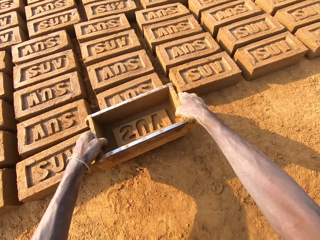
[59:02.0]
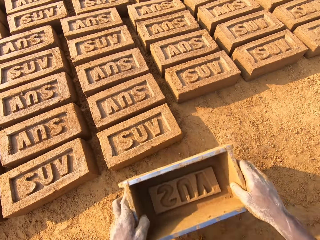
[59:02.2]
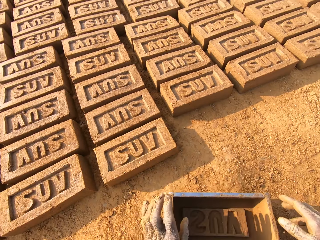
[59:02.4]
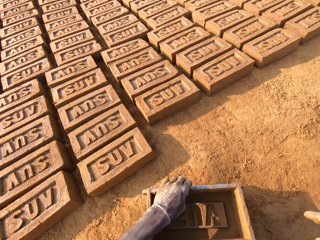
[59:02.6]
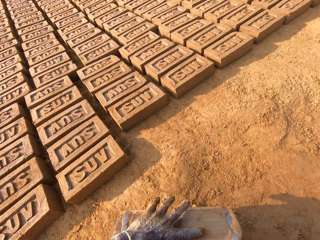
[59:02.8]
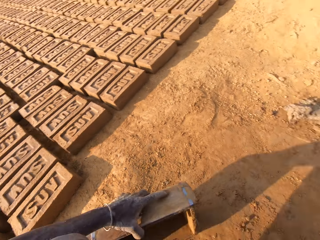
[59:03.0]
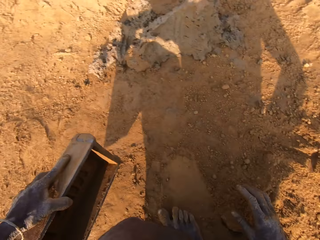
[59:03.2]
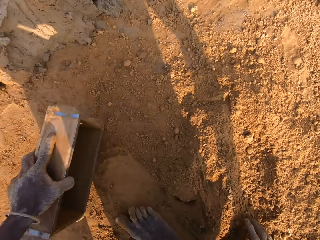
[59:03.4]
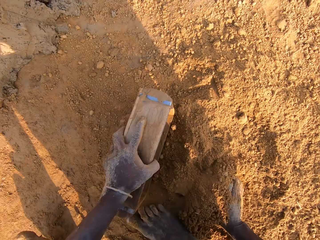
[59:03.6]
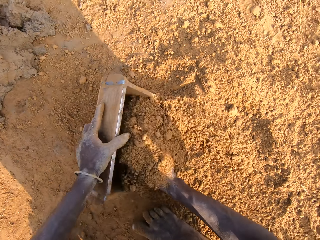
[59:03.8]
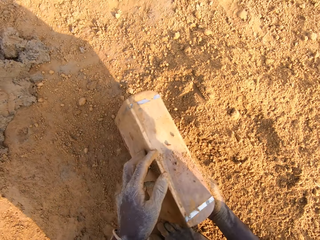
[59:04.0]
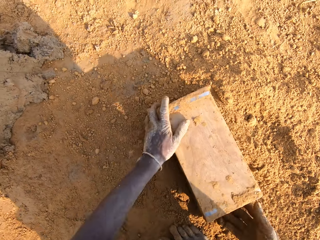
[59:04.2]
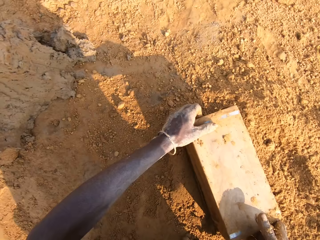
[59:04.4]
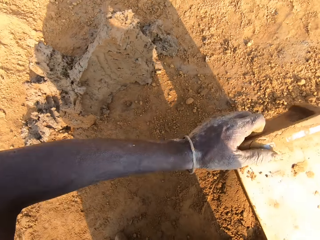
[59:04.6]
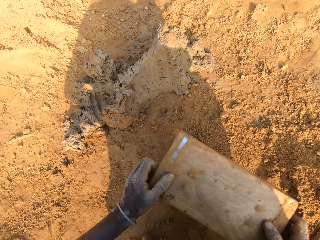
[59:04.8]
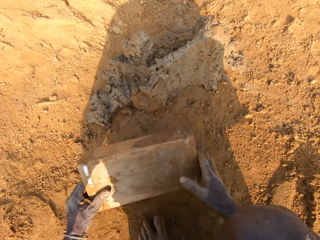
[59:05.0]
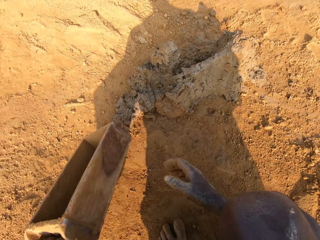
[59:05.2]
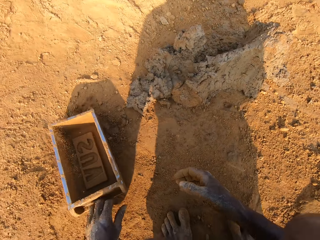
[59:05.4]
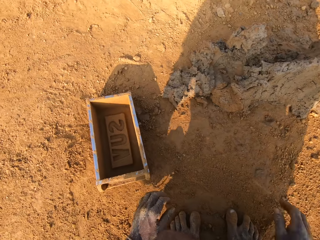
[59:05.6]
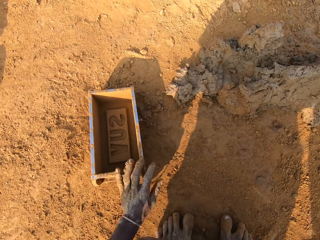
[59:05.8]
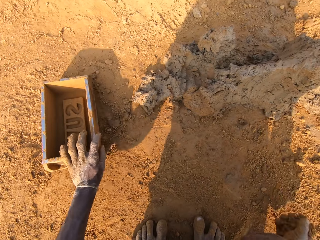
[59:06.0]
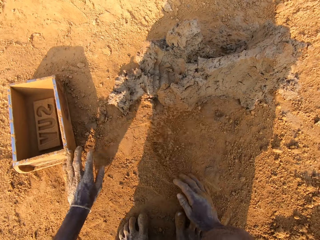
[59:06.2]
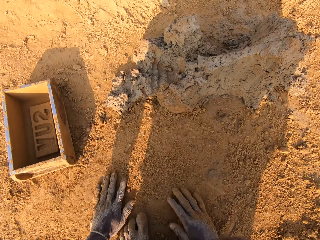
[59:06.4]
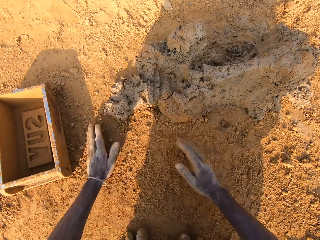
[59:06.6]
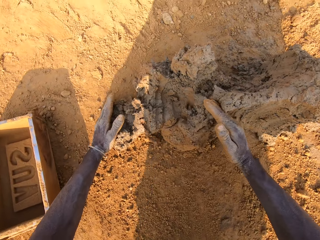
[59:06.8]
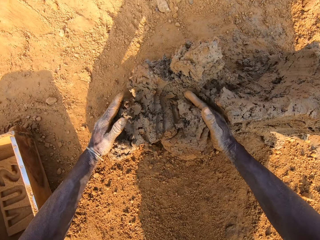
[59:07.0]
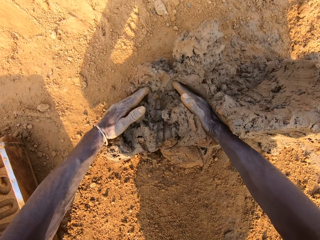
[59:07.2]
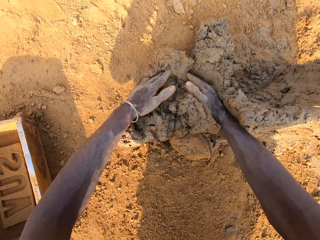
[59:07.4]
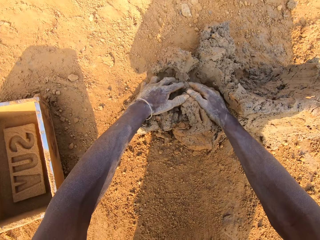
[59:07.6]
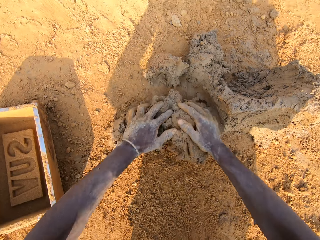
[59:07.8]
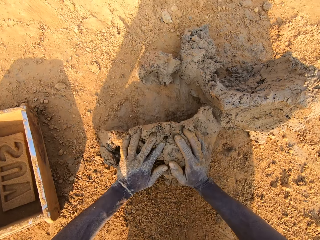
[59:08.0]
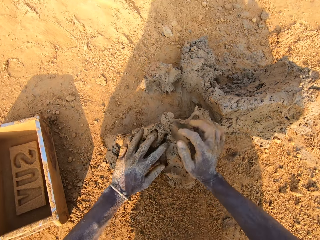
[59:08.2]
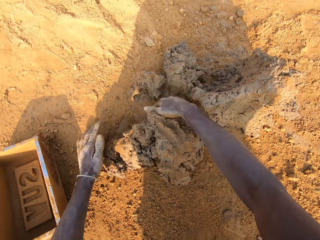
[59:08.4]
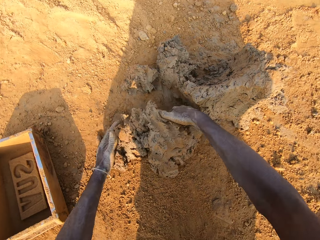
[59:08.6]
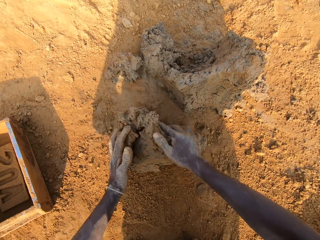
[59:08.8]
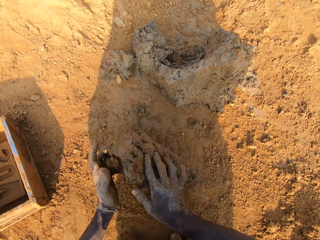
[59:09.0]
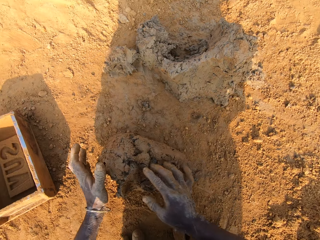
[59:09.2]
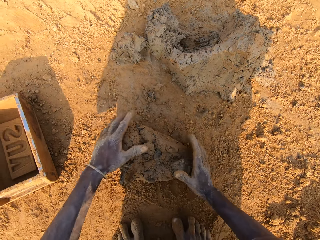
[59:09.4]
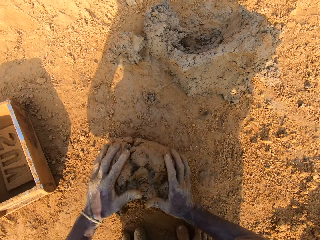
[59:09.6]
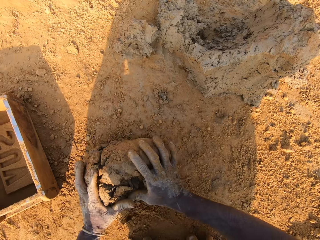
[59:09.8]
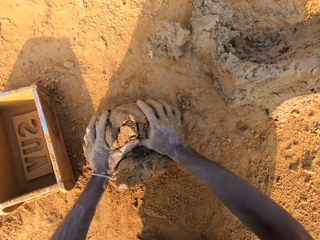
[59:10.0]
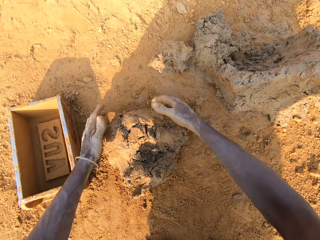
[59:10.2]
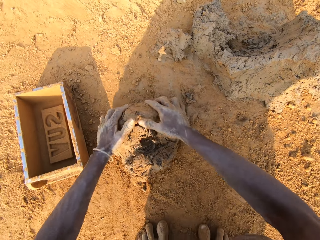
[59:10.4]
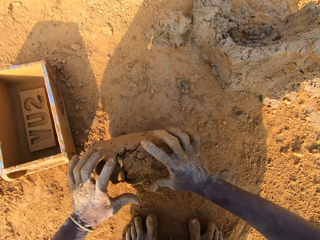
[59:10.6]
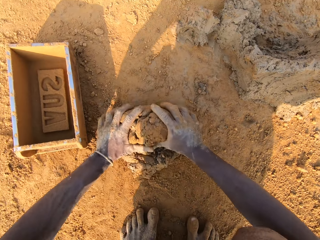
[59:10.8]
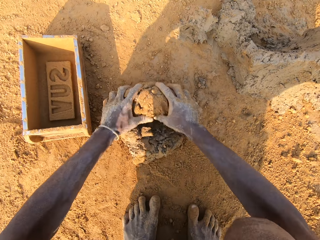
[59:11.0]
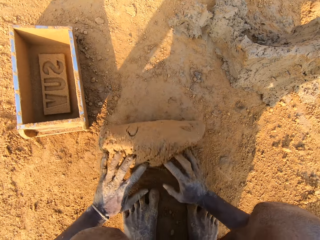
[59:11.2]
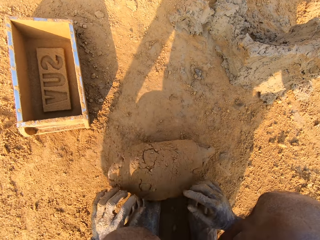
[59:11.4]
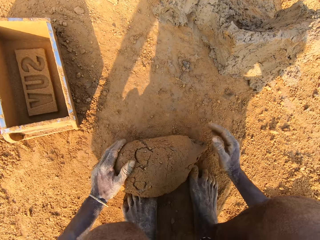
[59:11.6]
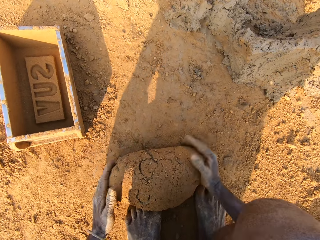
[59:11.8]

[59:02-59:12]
The camera wearer moves to the sandy area. He packs sand into the brick mold. He pours the sand in the brick mold on the ground. He puts the brick mold on the ground. He slides his hands on the ground. He cuts out a portion of mortar or mud from the heap of mortar. He molds the mortar on the ground. He rubs the mud on the soil.

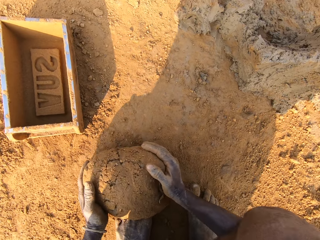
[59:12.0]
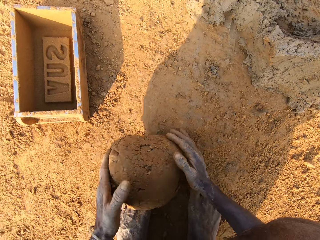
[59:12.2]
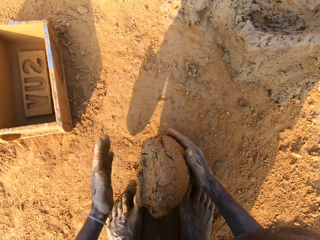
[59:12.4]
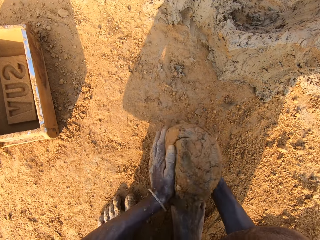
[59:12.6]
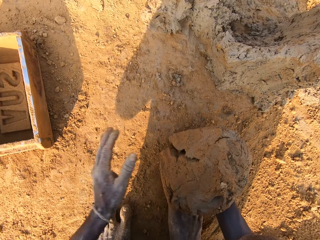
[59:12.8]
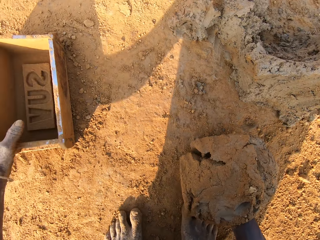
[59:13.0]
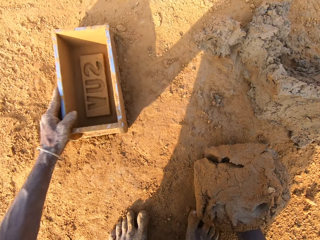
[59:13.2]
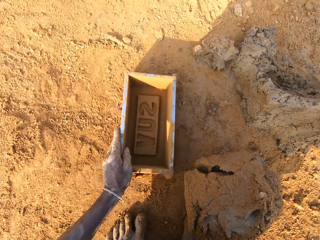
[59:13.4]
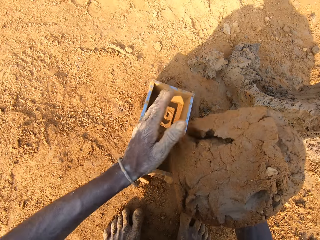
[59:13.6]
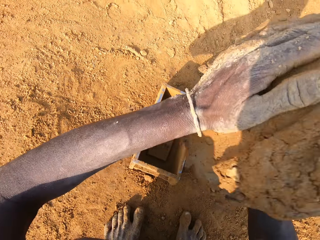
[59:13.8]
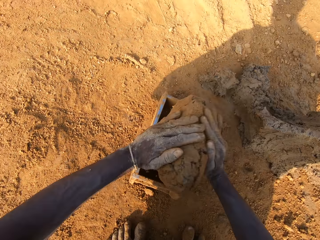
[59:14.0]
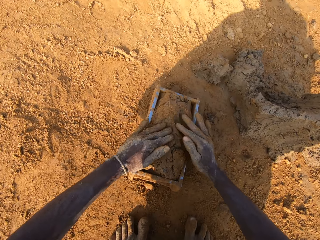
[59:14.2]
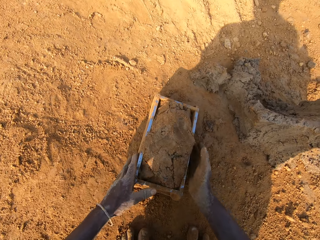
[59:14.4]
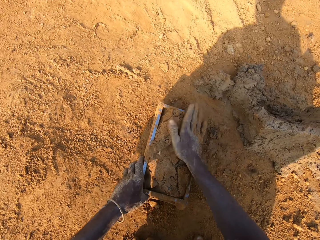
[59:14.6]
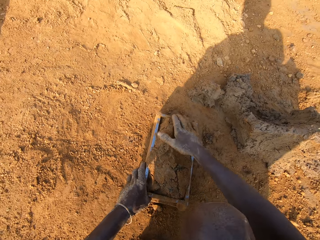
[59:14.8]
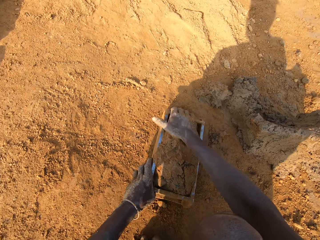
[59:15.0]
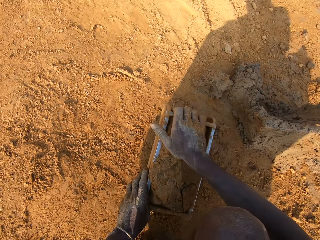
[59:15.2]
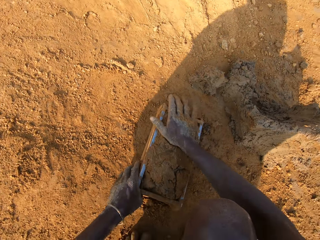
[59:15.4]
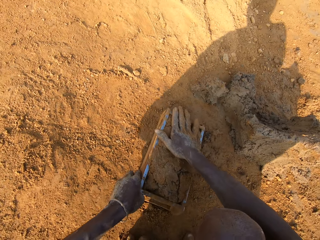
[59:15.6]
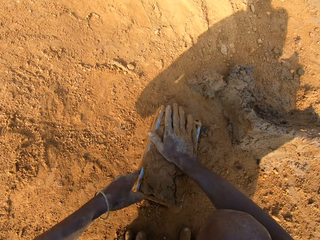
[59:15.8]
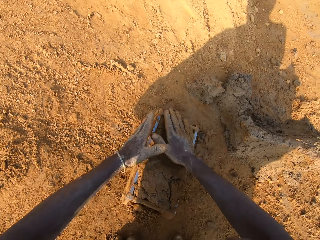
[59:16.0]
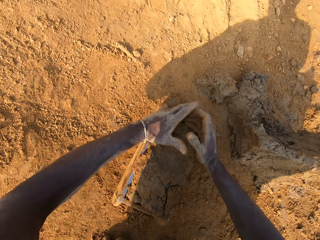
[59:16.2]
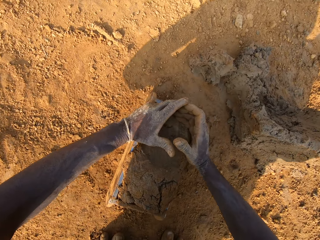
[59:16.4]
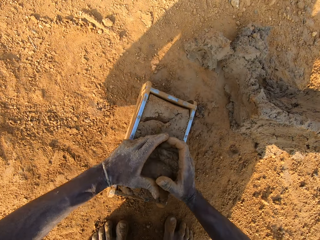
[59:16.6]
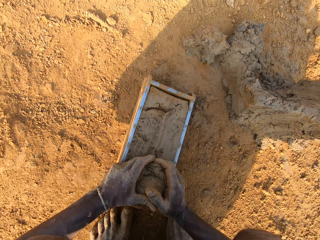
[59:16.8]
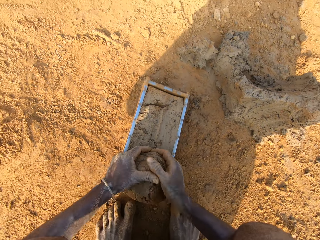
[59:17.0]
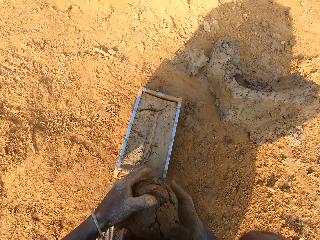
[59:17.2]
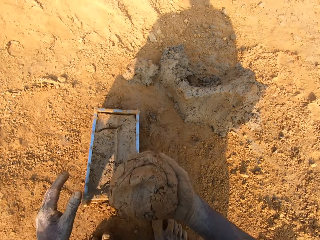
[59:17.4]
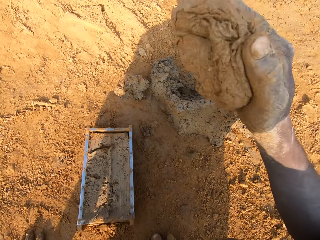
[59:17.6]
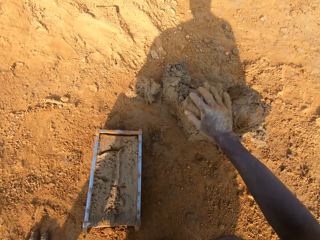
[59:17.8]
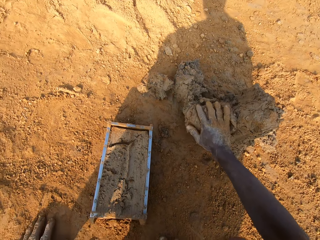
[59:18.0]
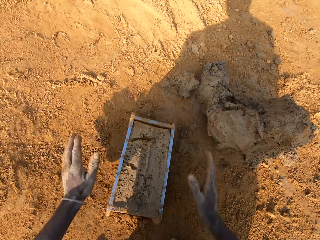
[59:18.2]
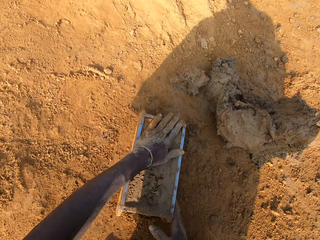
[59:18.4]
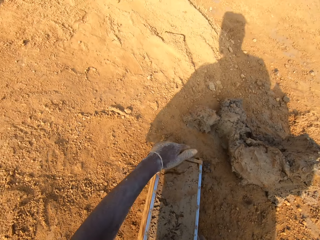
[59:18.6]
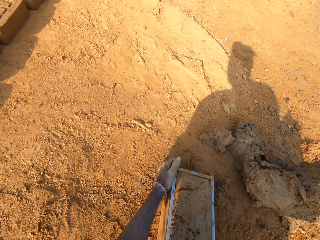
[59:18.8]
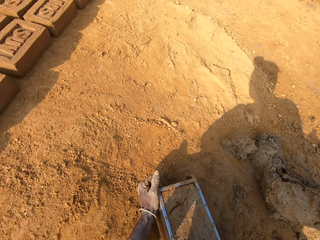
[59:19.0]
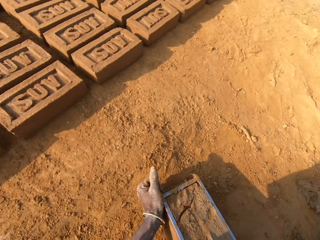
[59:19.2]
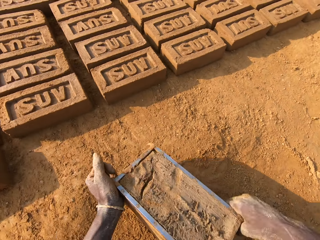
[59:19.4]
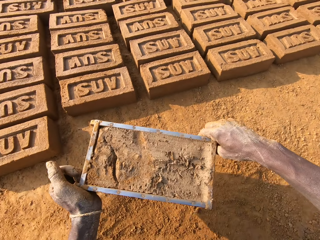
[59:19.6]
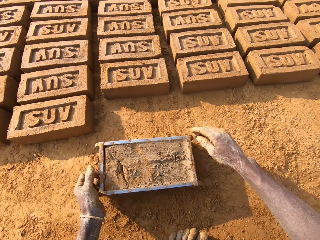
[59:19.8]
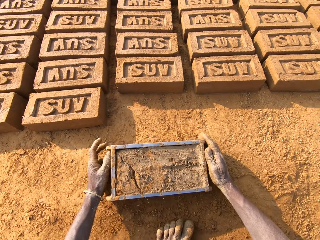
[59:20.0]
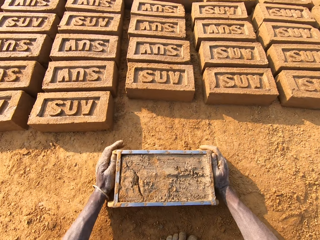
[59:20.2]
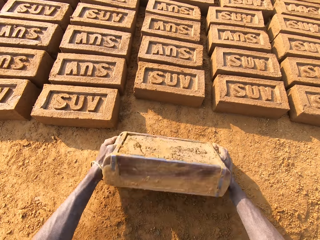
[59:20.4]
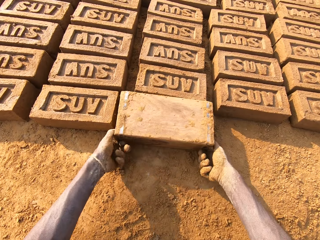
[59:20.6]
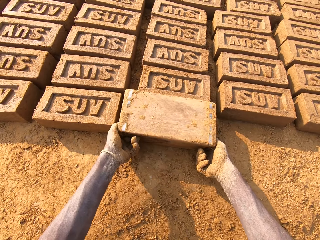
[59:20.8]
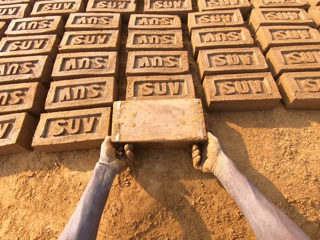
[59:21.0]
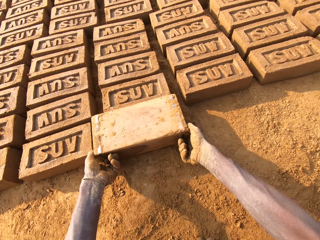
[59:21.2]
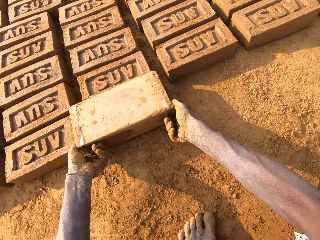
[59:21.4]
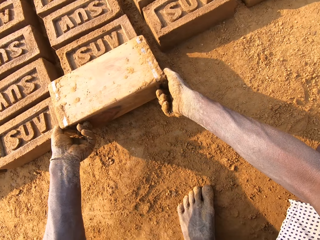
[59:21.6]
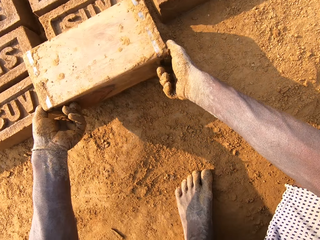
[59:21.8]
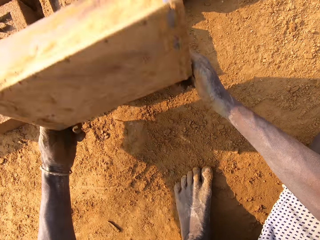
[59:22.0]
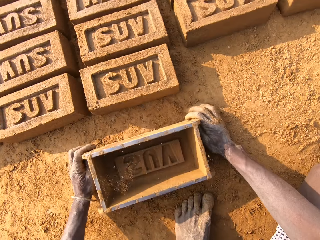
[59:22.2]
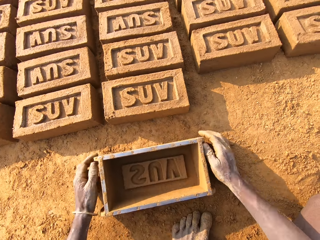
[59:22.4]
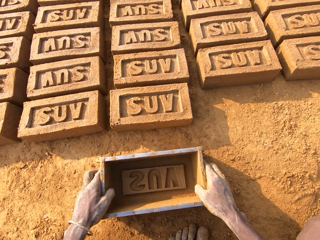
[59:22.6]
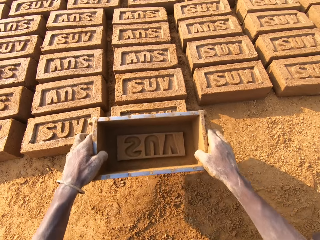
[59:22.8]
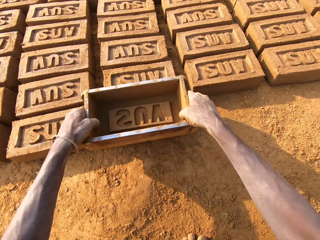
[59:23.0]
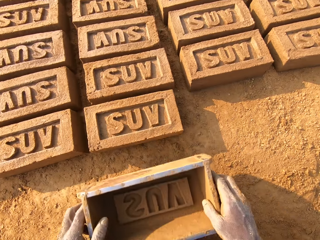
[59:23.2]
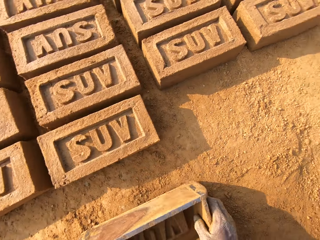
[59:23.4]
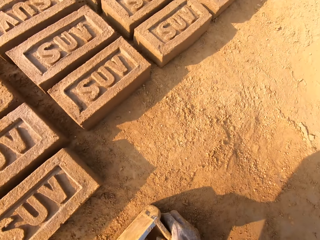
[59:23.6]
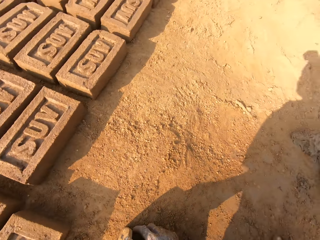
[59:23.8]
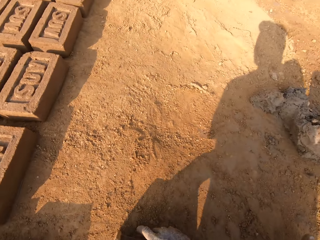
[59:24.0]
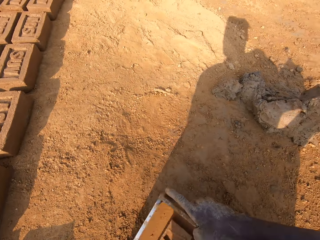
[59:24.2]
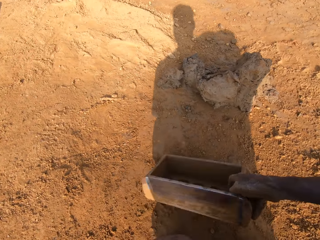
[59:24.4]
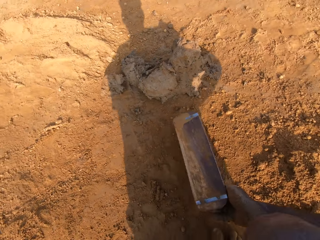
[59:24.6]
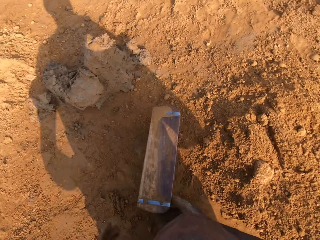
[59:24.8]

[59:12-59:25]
The camera wearer adjusts the brick mold with his left hand. He drags the brick mold on the ground, loads the mortar or mud into the brick mold, and scrapes the mortar from the brick mold with his hands. He holds the scooped excess mud. He drops the portion of mortar in his hands on the heap of mortar. He moves the brick mold closer to the bricks aligned on the ground. He holds the brick mold. He flips the brick mold upside down. He pours the mud on the ground. He removes the brick mold from the brick. He places the brick mold on the ground. He taps the brick with the brick mold in his hands. He moves to the sandy area.
